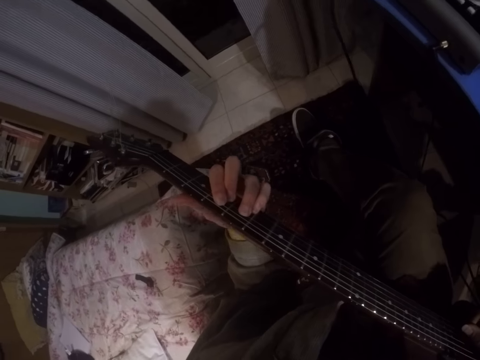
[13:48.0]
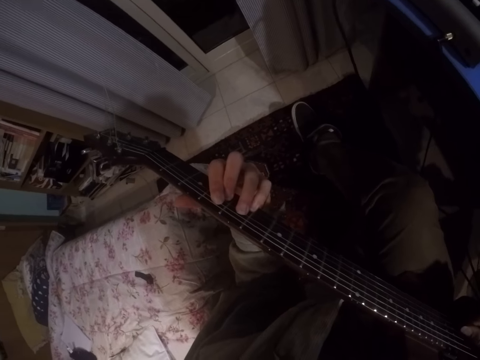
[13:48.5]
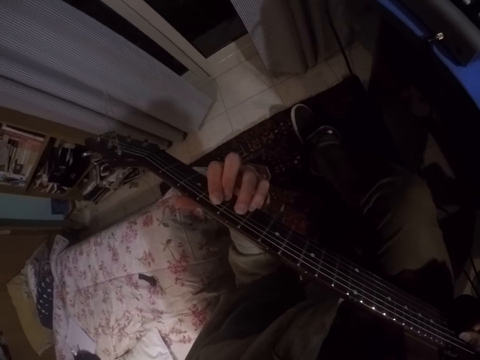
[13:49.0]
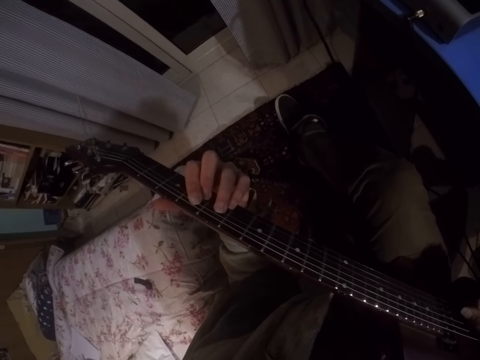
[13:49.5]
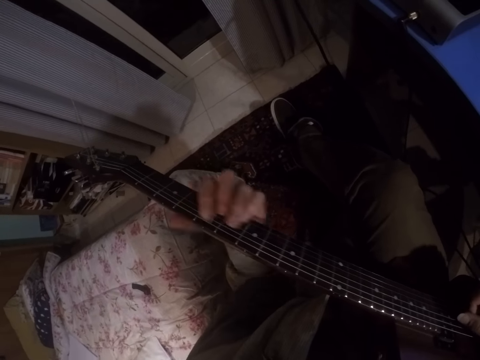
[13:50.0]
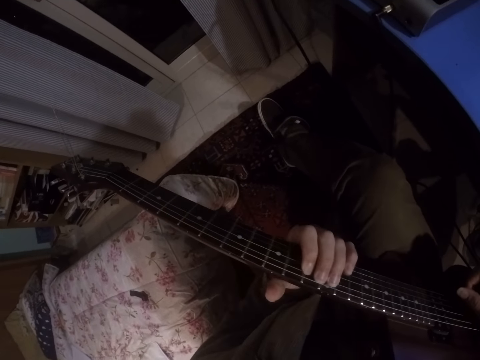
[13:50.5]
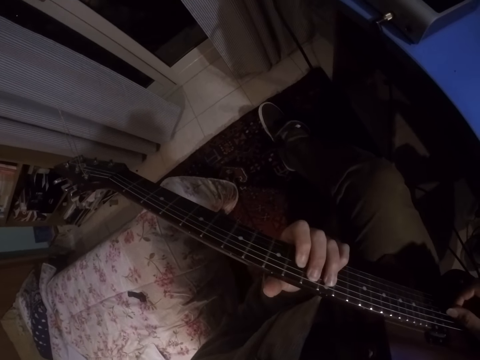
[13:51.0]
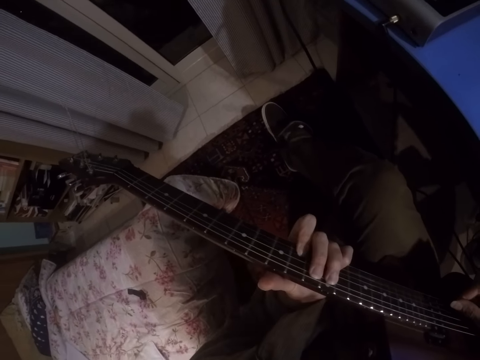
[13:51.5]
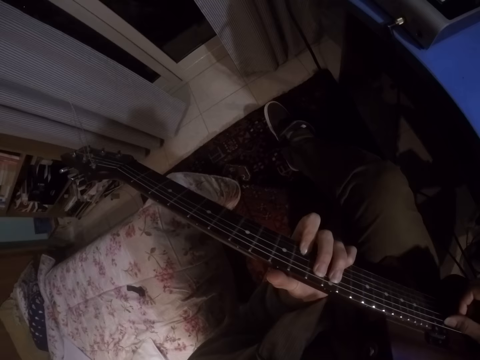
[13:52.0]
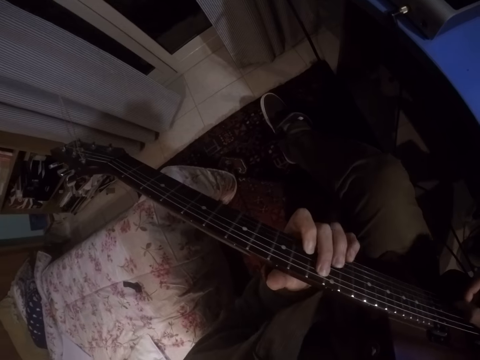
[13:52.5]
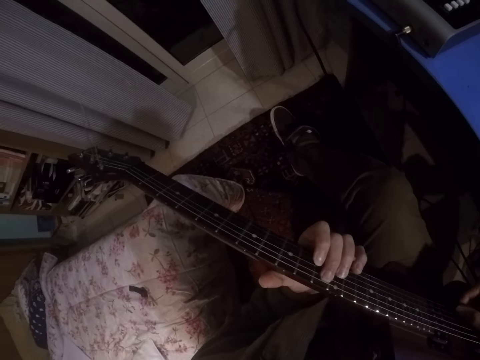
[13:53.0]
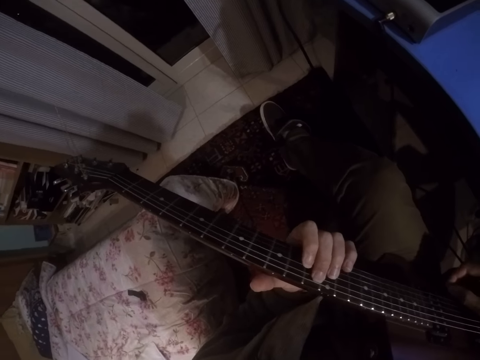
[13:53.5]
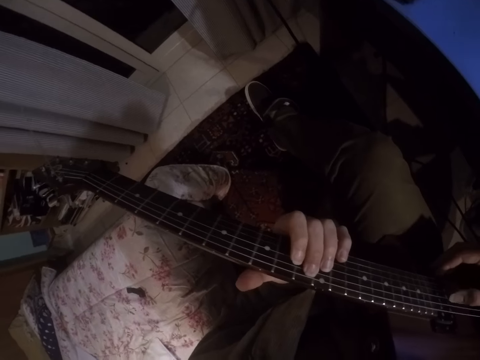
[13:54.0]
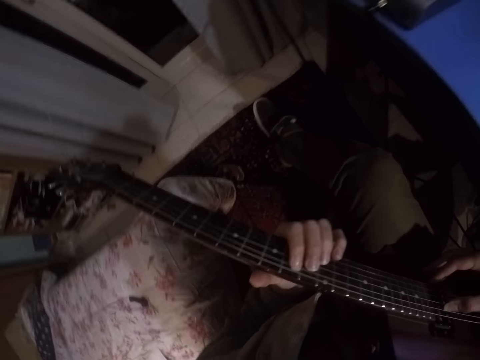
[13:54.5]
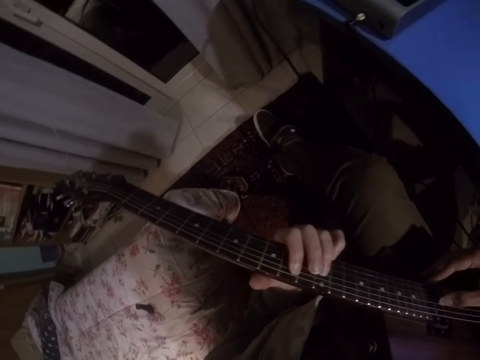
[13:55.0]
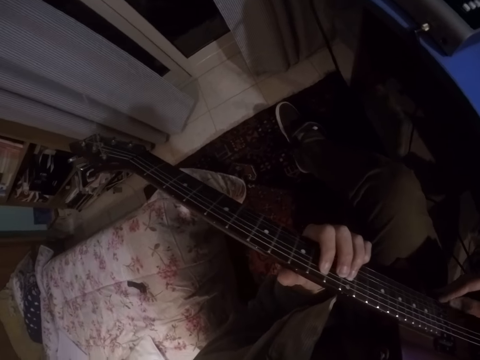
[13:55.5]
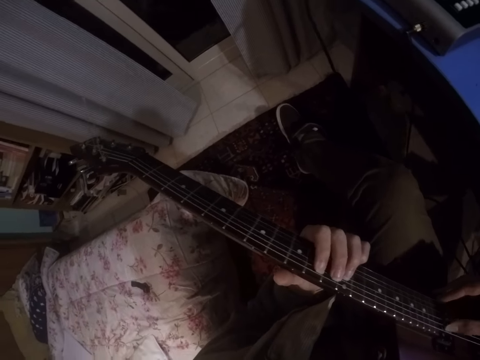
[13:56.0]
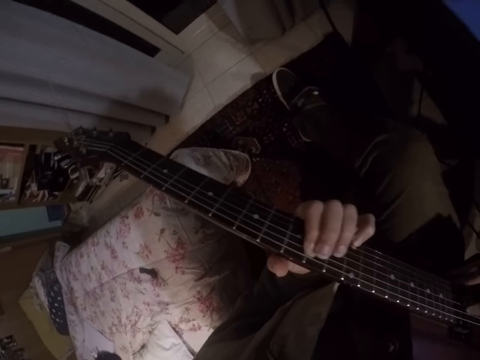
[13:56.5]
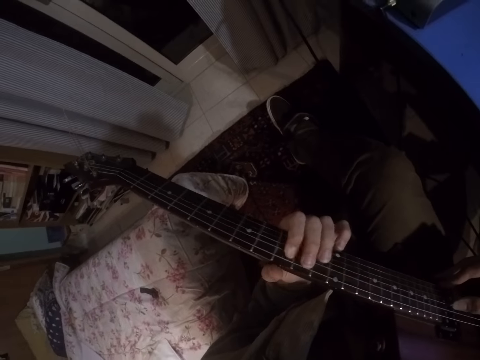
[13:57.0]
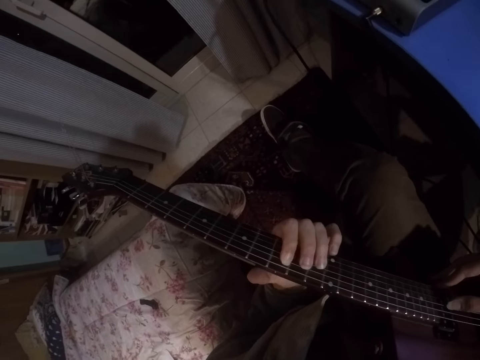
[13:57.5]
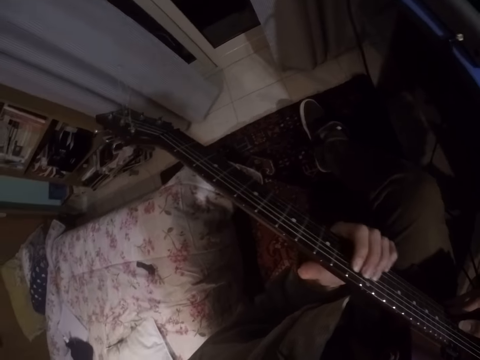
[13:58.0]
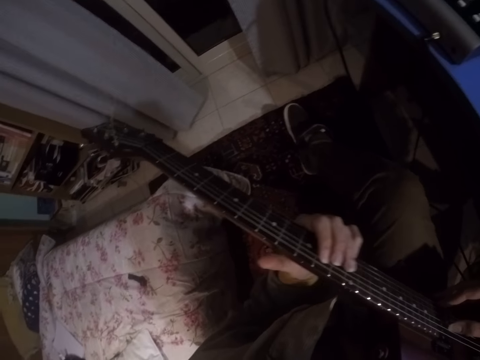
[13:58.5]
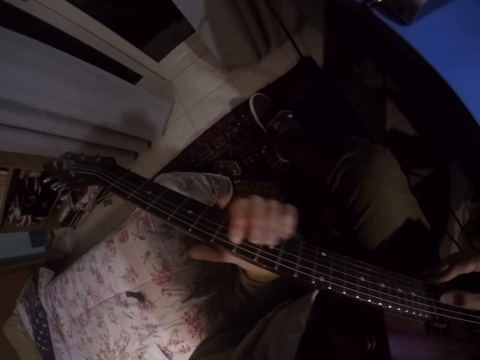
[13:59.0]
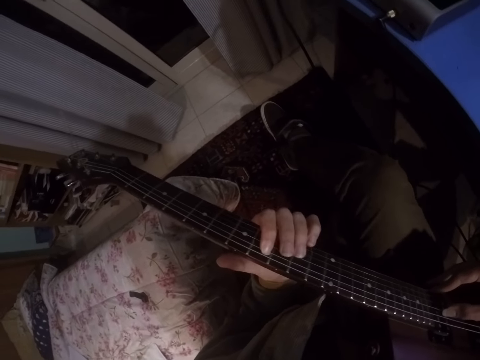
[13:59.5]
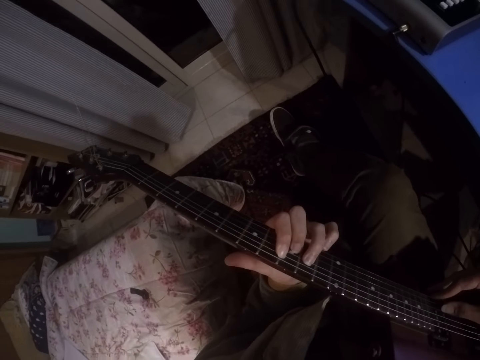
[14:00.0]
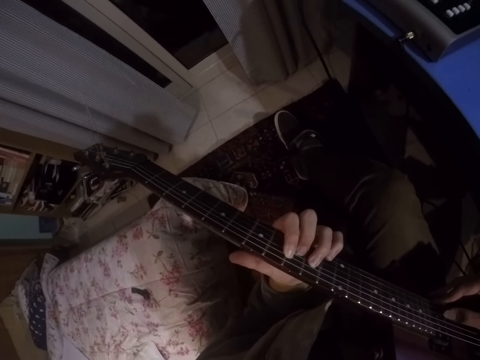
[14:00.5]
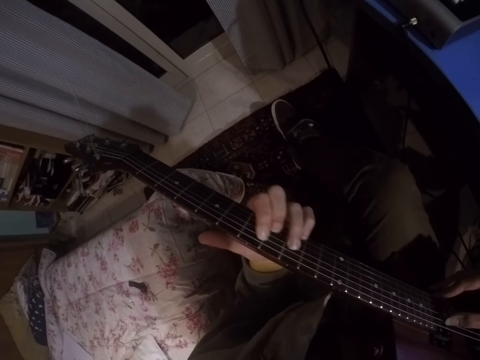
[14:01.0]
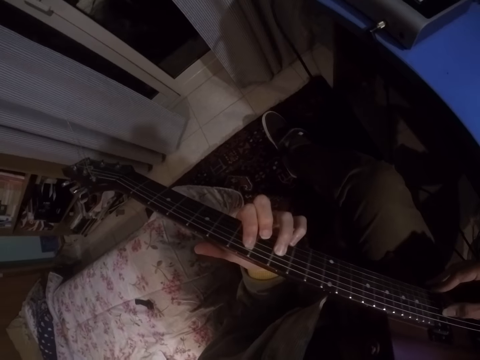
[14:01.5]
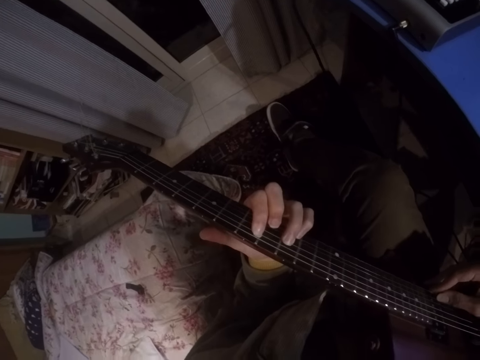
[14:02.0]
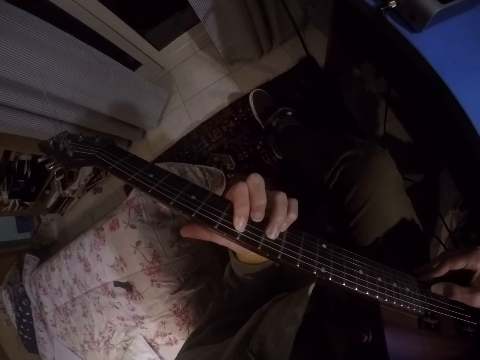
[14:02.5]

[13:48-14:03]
The camera wearer moves the left hand down. They press the guitar. They play the guitar.

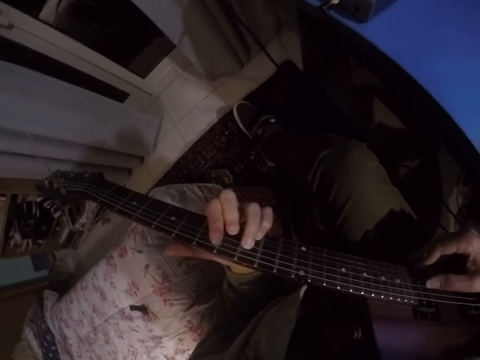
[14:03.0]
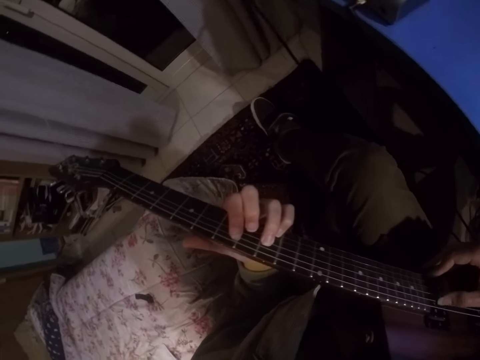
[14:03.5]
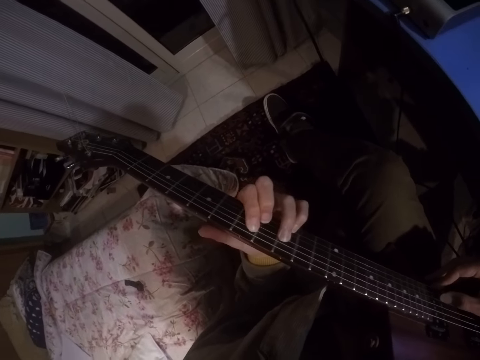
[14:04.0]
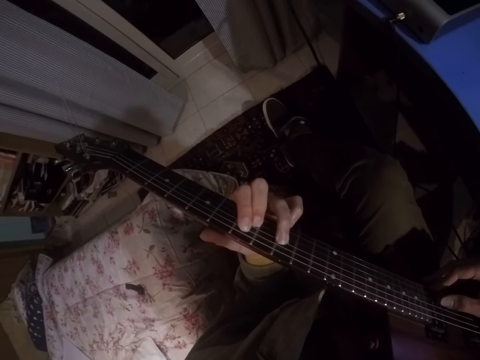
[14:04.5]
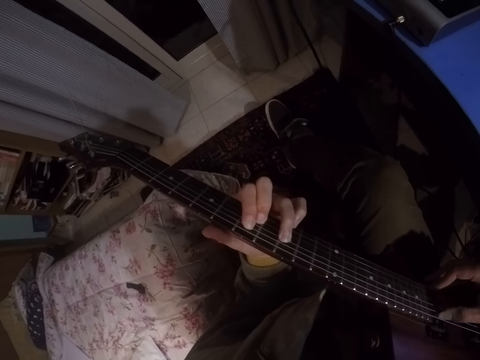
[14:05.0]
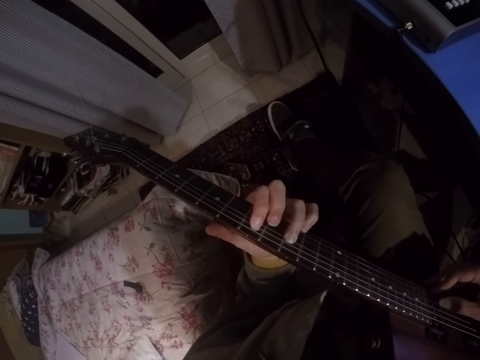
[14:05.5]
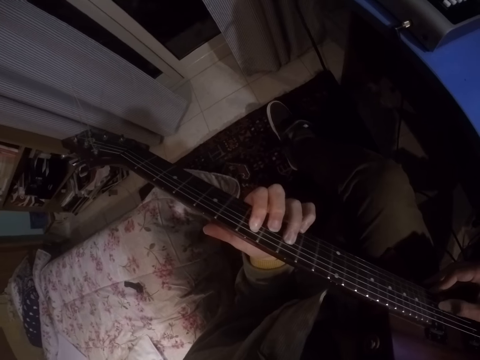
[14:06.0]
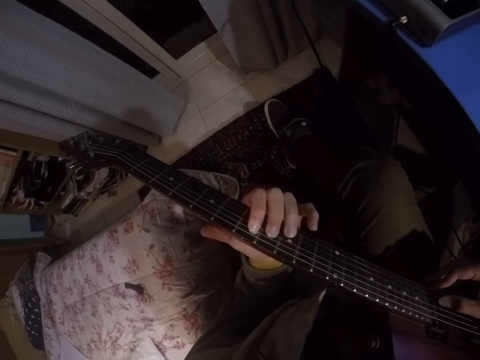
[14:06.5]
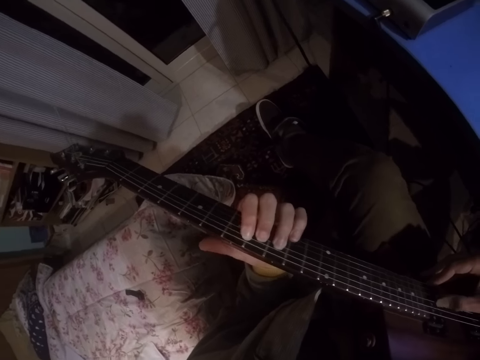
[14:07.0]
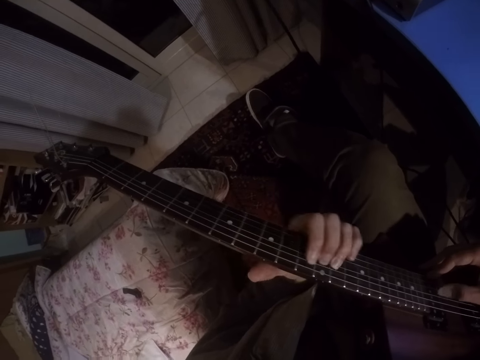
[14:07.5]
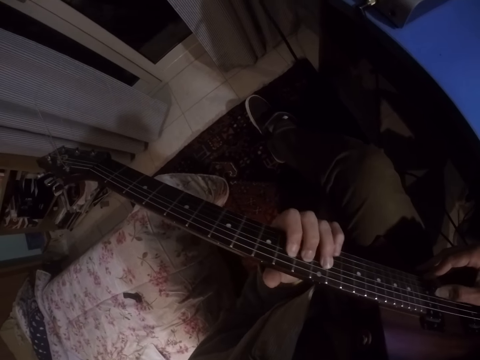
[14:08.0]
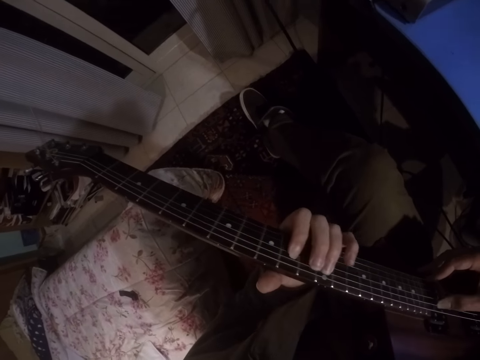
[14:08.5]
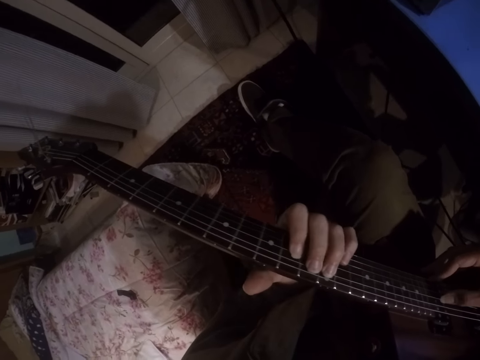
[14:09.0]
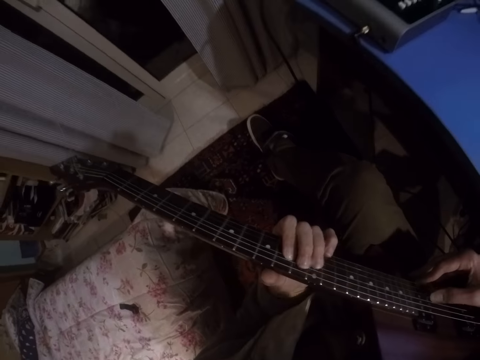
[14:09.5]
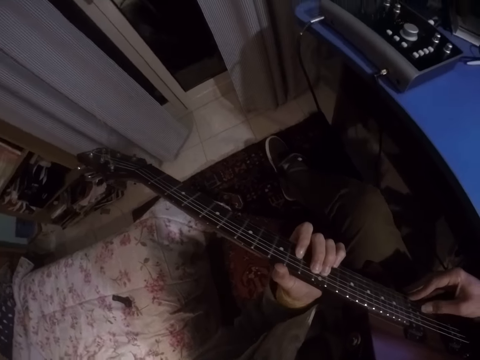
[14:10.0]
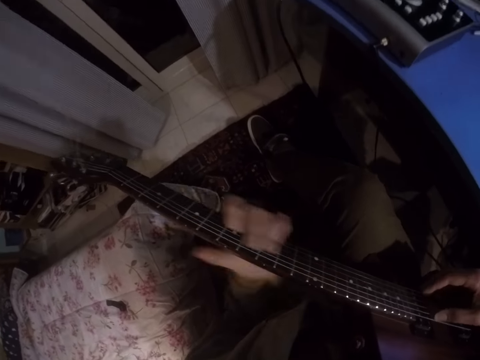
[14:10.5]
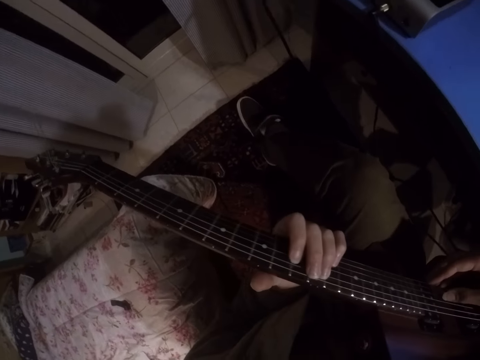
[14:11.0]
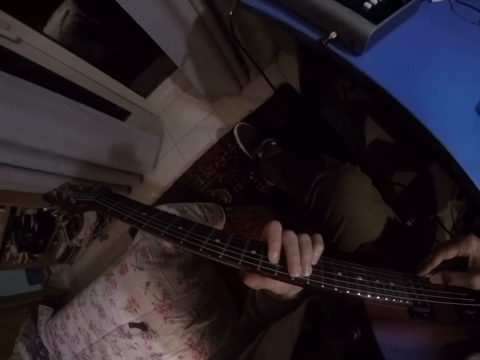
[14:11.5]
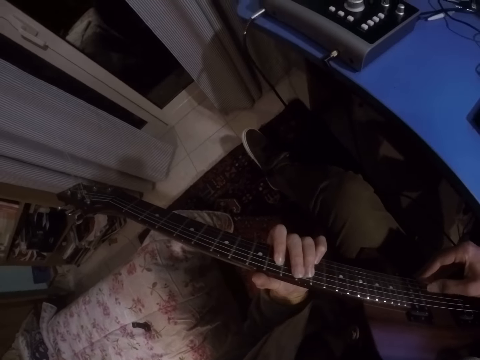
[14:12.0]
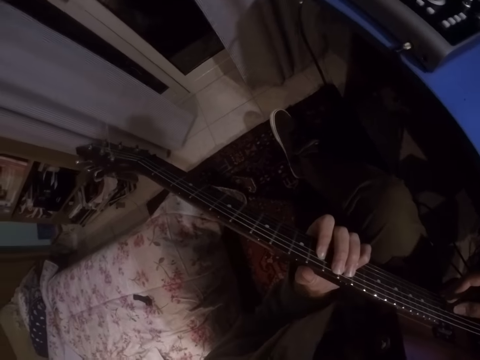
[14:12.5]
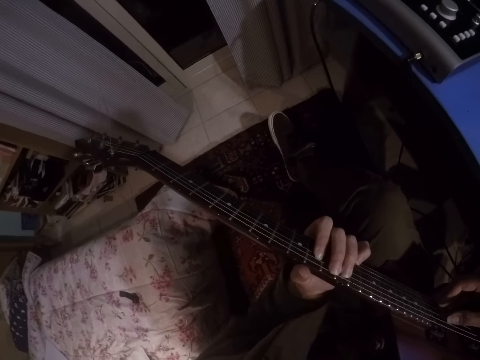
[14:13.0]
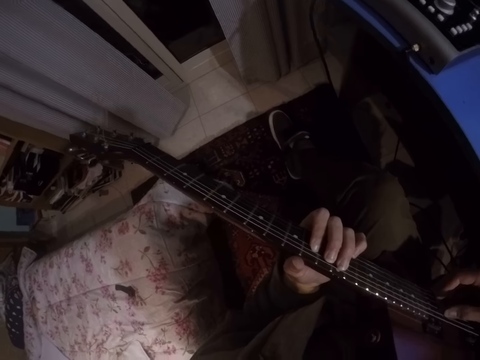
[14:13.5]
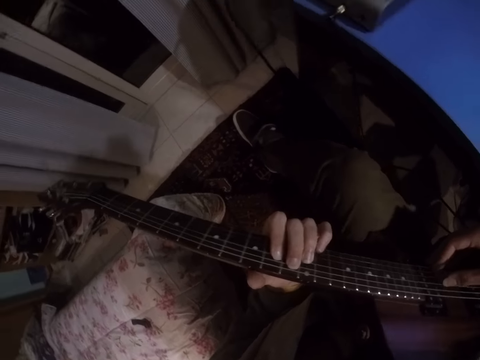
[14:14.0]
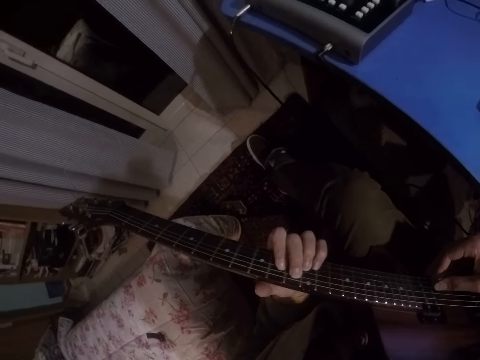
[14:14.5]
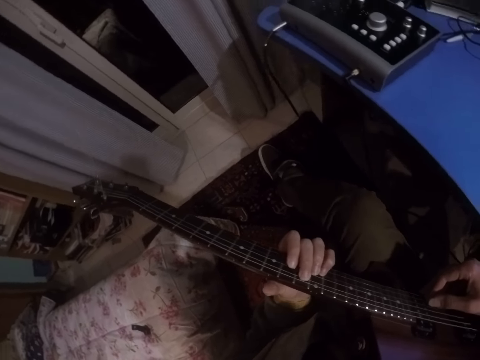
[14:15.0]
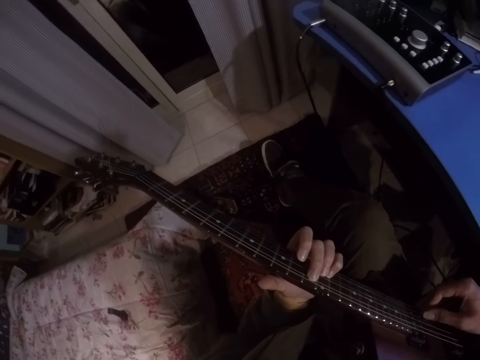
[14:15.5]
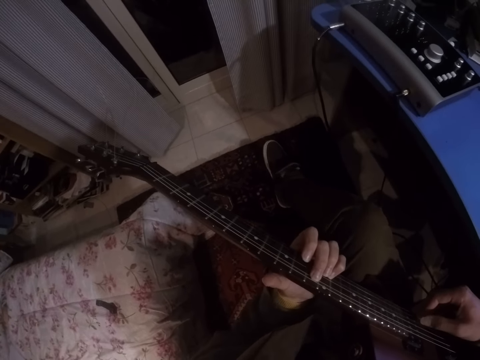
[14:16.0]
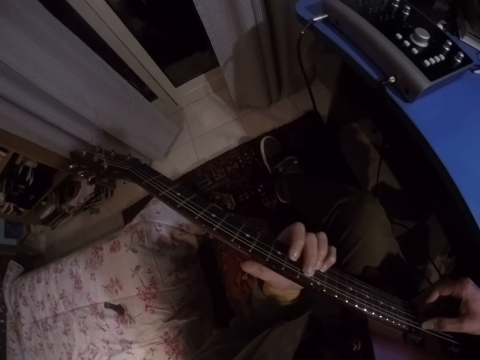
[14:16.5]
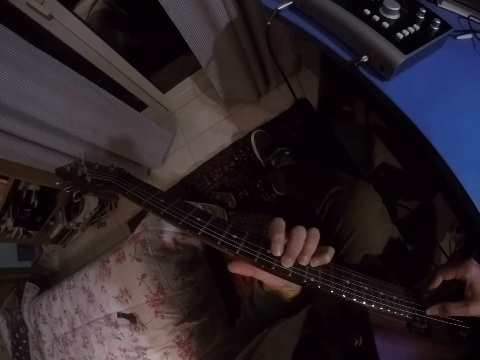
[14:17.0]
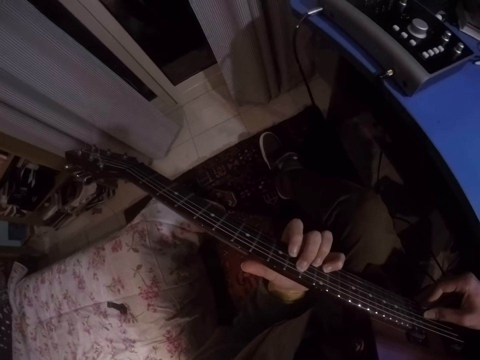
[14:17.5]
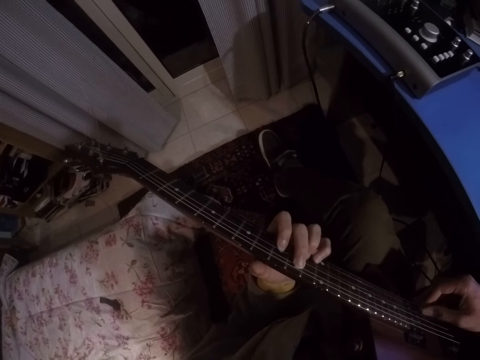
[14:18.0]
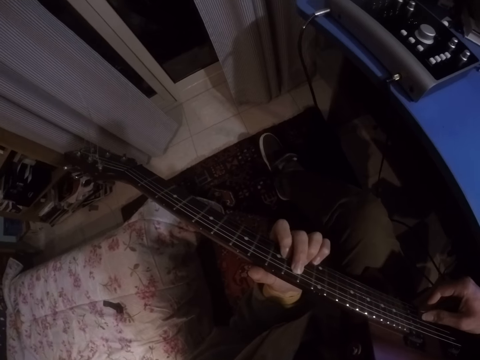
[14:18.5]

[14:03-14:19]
The camera wearer shakes his head.
